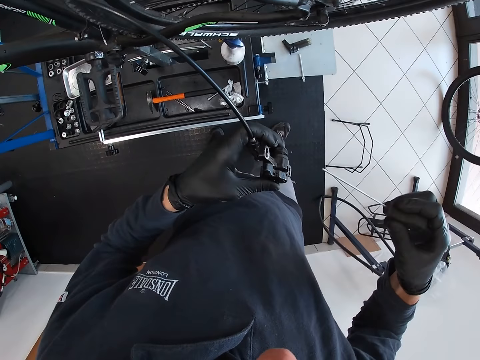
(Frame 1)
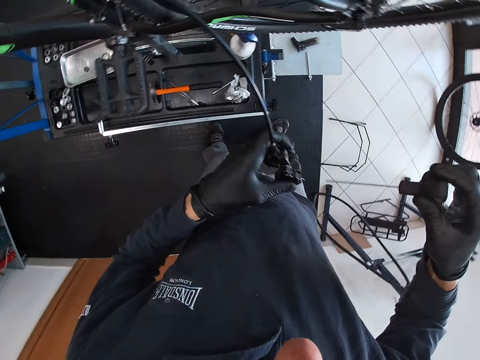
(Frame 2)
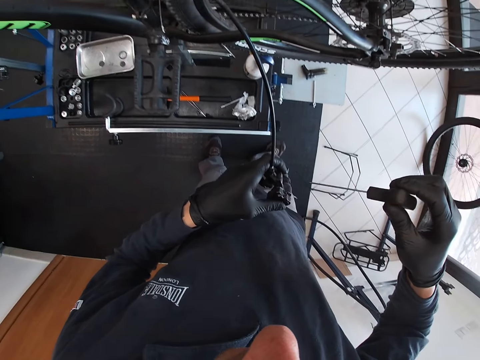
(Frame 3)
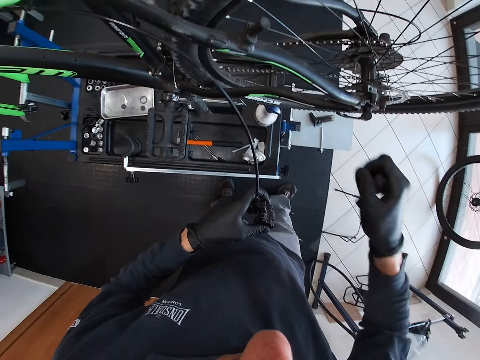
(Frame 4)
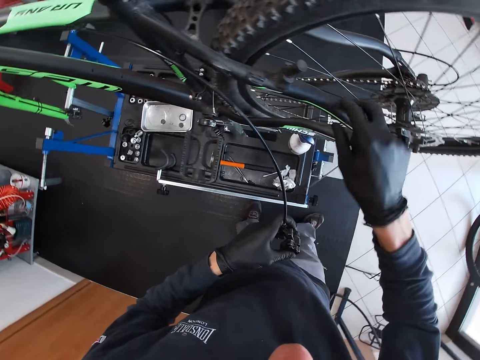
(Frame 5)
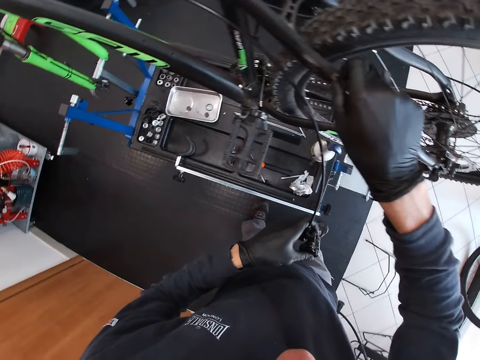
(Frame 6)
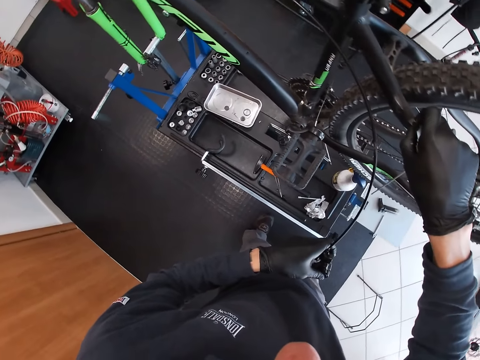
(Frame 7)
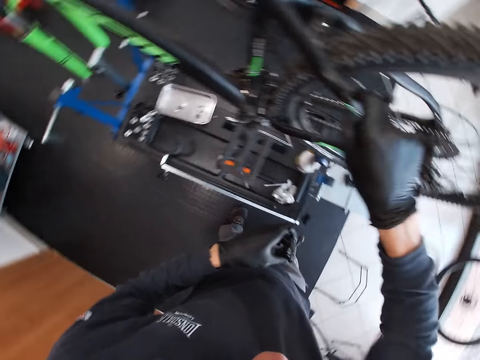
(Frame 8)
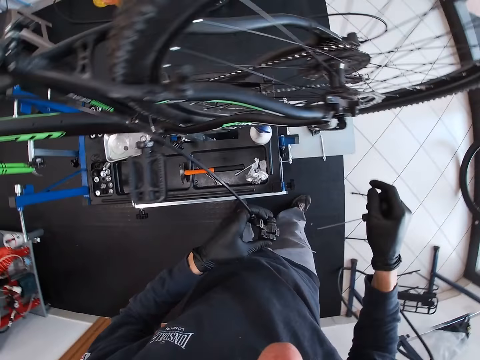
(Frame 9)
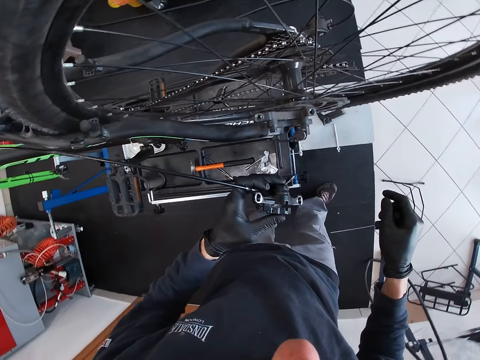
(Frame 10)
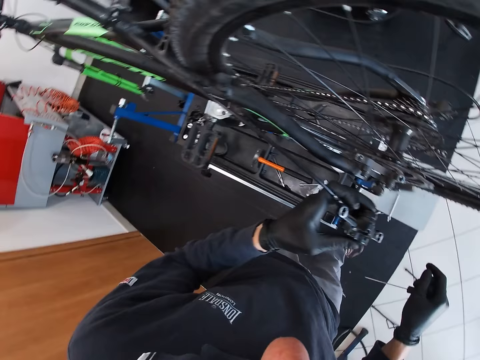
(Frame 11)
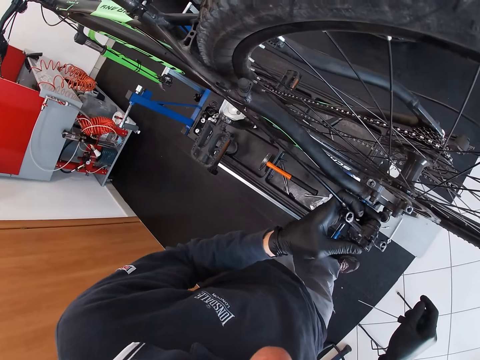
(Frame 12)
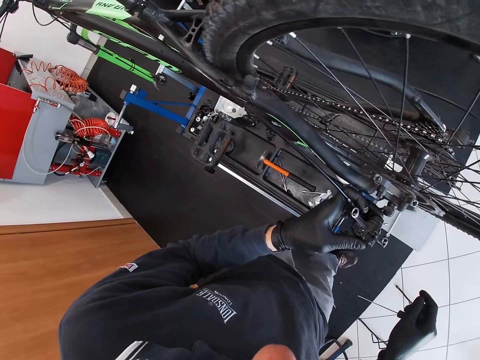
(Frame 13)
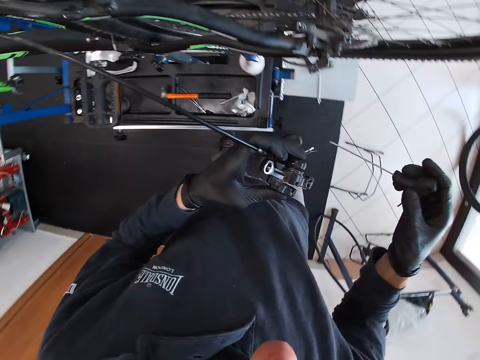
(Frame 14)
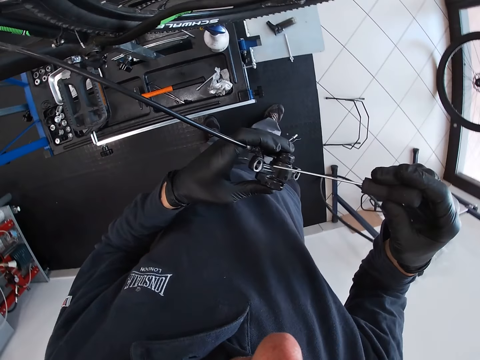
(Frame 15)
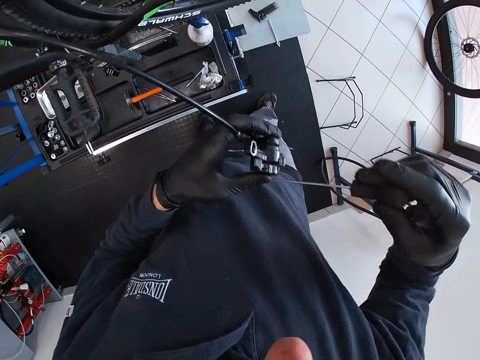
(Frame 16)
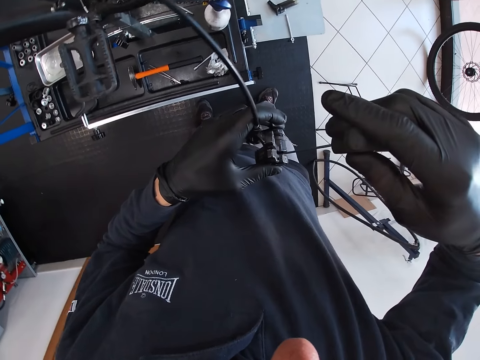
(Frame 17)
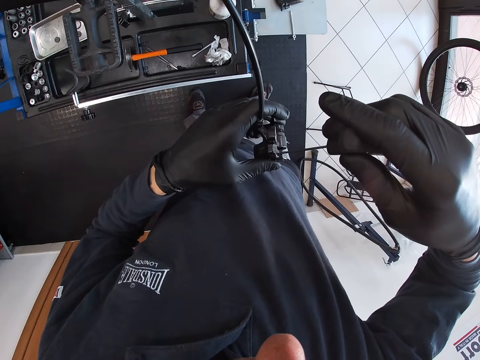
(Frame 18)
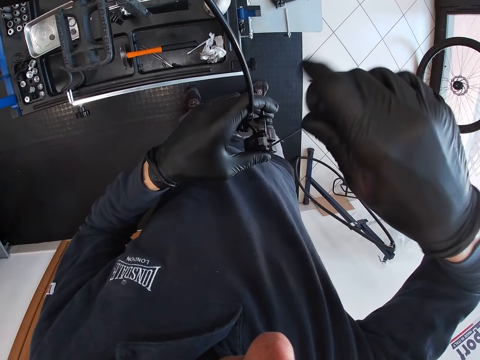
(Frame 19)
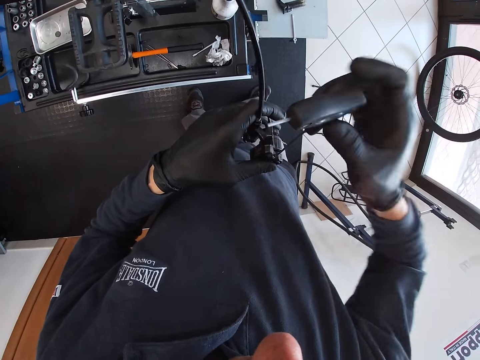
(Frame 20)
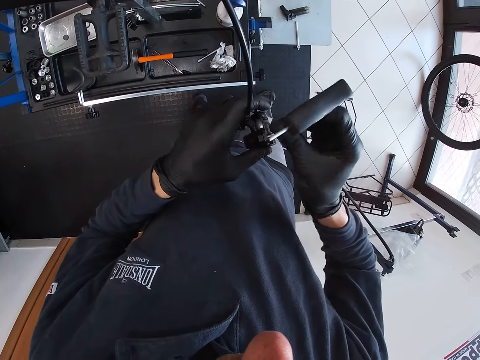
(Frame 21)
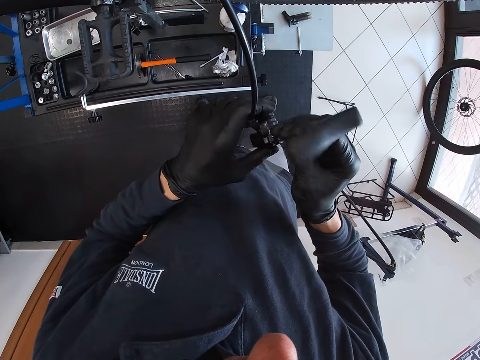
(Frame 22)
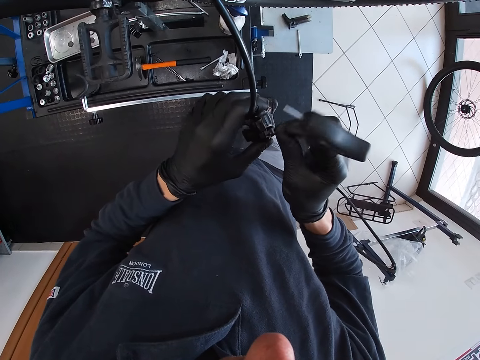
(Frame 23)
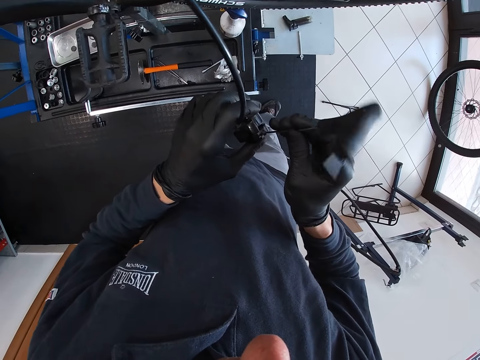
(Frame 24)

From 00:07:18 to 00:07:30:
The camera wearer touches a bicycle with his right hand. He holds the bicycle. He repairs the caliper brake with the screwdriver. He screws out a screw from the bicycle disc brake with the screwdriver in his right hand.

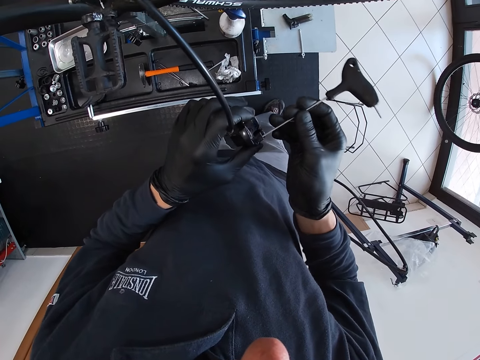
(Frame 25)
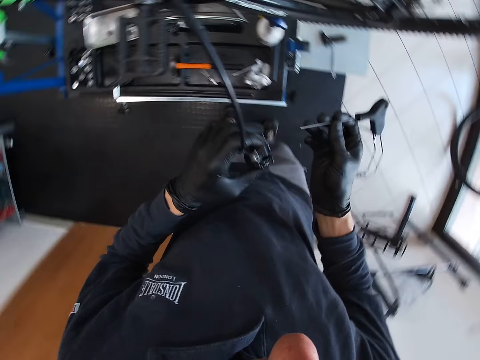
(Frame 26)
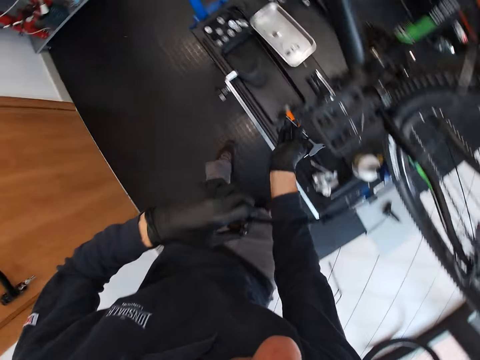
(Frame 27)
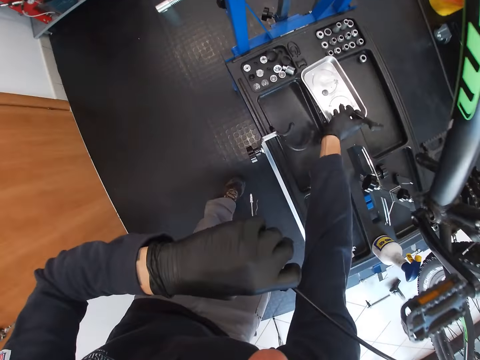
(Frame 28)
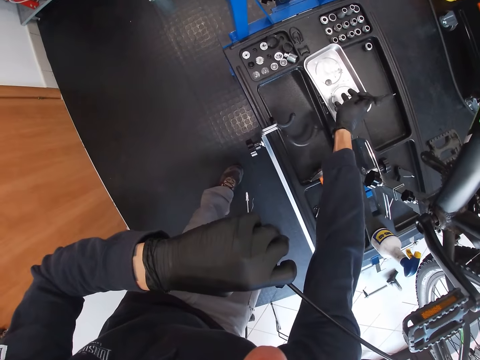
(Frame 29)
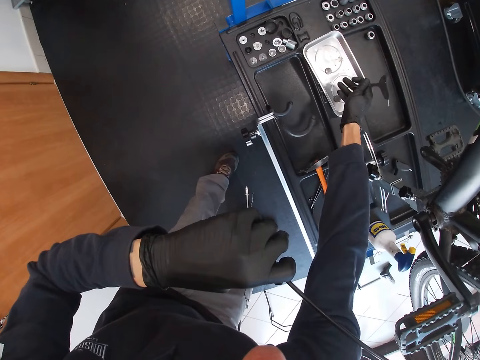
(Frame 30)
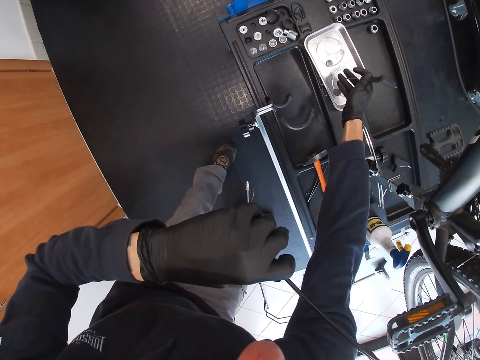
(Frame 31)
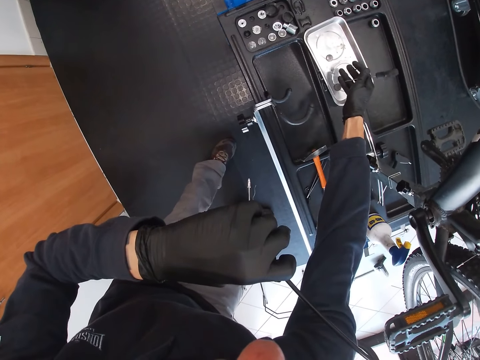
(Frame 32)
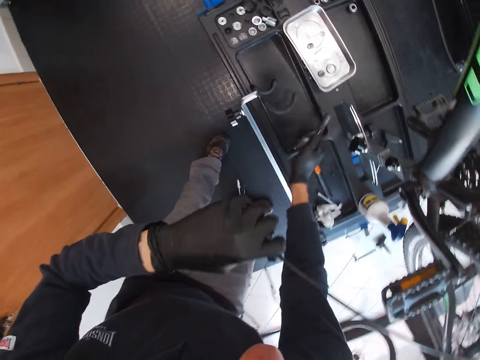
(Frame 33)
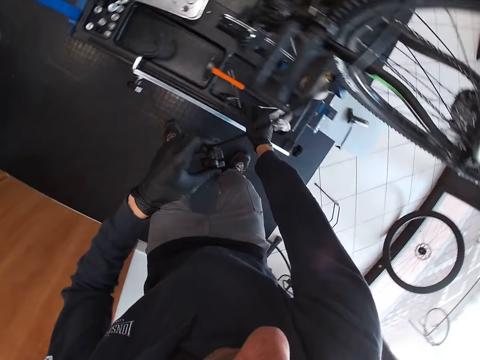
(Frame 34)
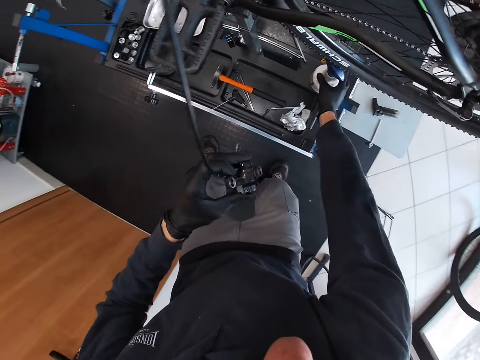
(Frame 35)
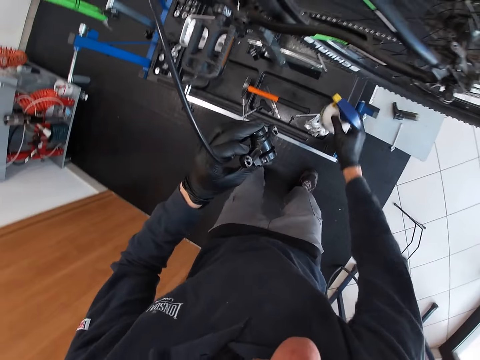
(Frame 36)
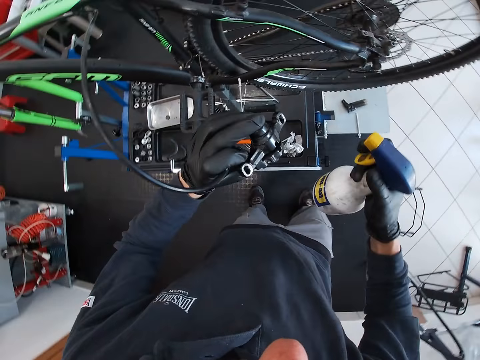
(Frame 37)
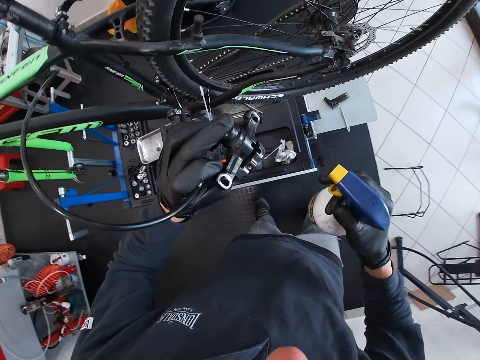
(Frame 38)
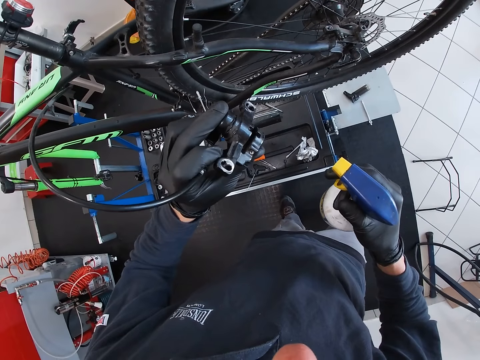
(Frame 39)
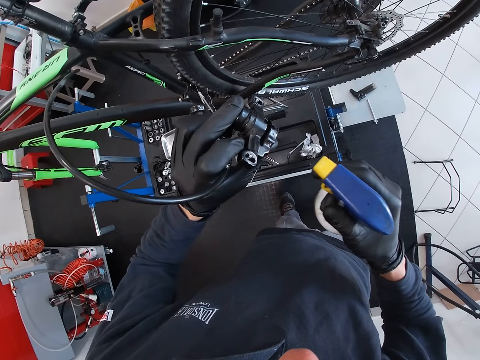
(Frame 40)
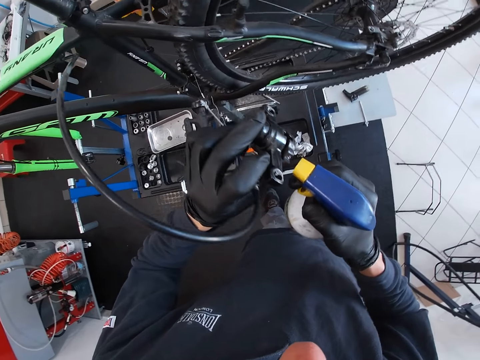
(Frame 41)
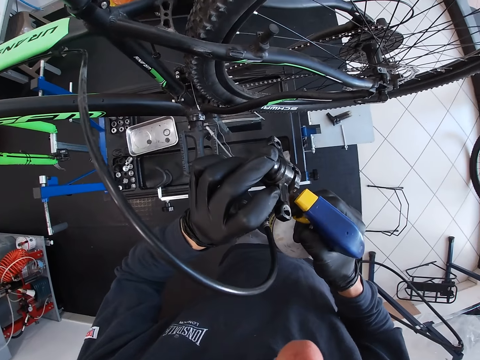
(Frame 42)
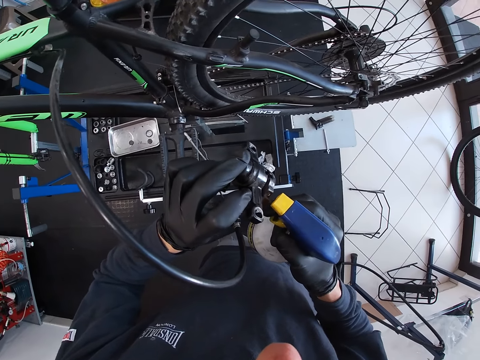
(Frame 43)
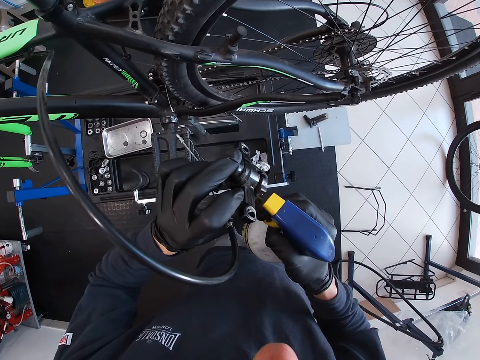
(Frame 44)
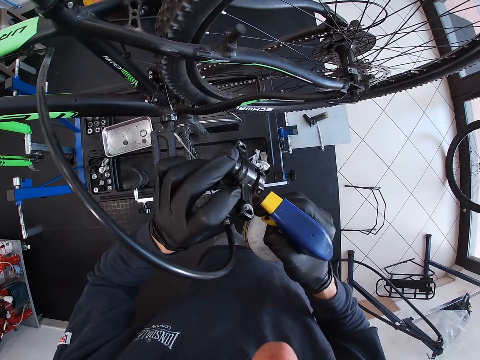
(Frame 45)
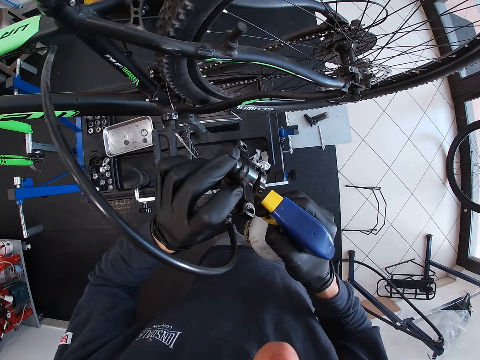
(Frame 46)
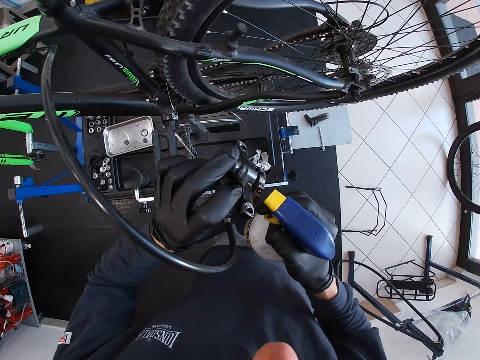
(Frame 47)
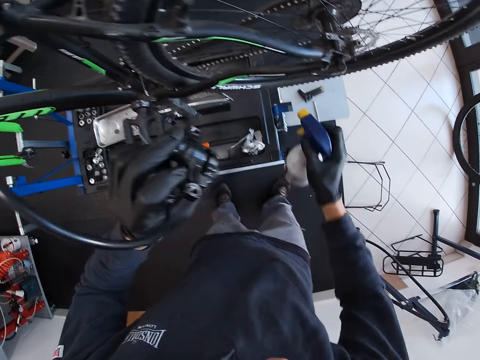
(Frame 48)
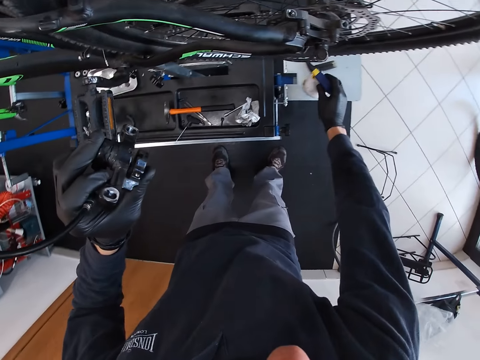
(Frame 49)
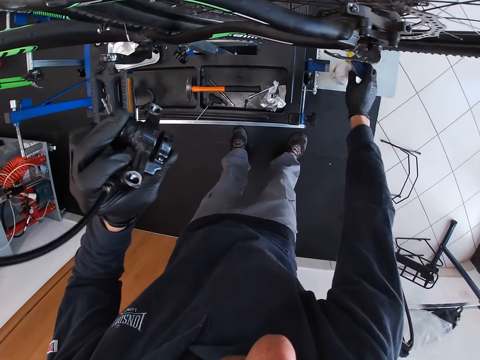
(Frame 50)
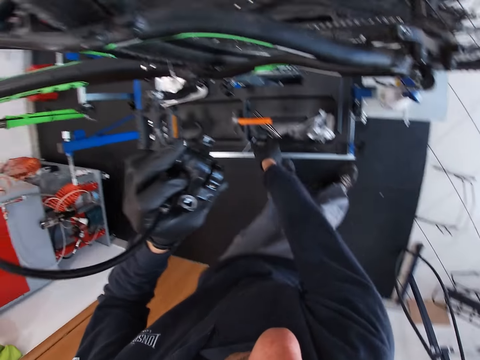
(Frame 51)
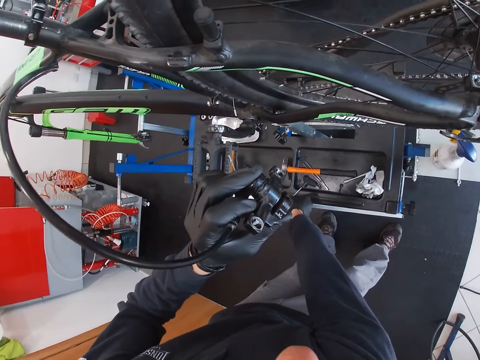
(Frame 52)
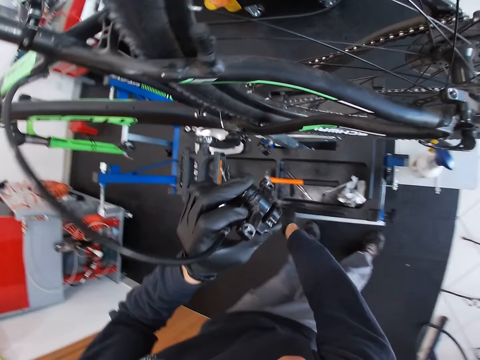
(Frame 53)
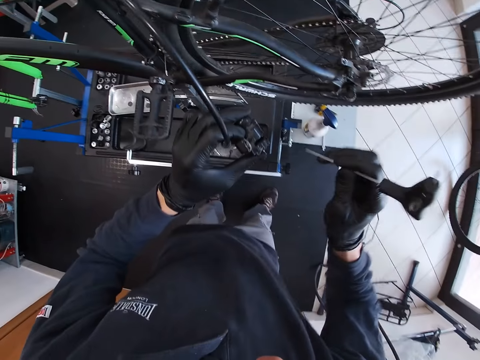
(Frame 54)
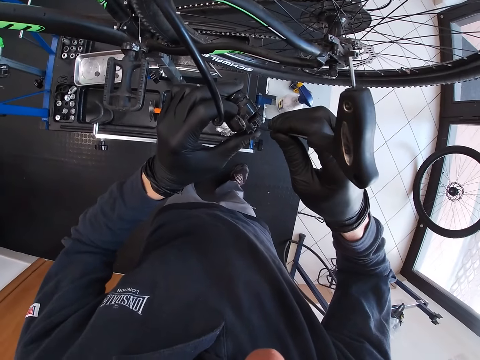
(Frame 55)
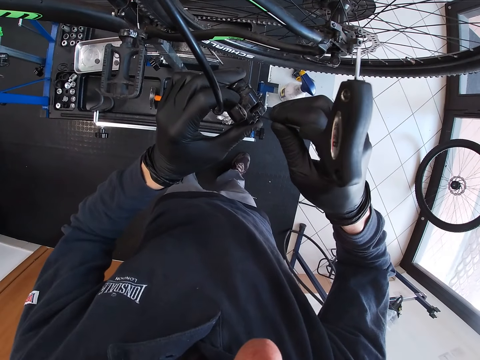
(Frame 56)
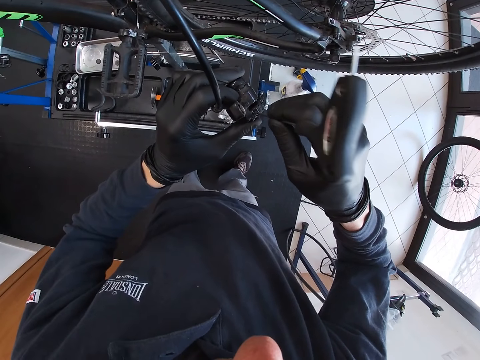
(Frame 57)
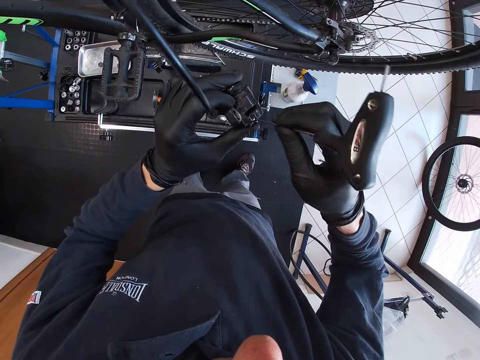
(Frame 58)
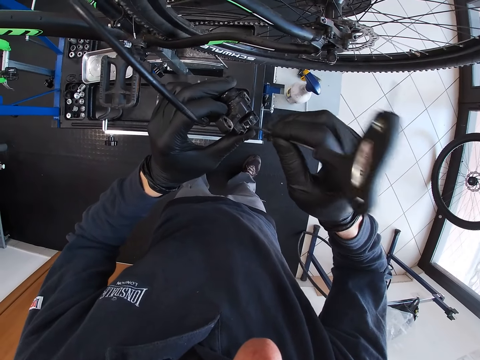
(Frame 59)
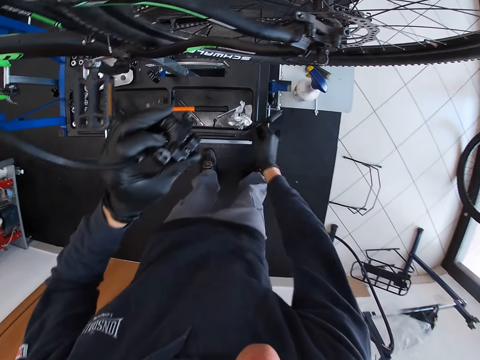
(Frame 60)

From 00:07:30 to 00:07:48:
The camera wearer drops the screw on the spare parts tray with his right hand. He drops the screwdriver on the table with his right hand. He picks up the spray bottle from the table with his right hand. He sprays on the bicycle disc brake with the spray bottle in his right hand. He drops the spray bottle on the table with his right hand. He picks up the screwdriver from the table with his right hand. He hits the bicycle disc brake with the screwdriver in his right hand. He repairs the caliper brake.
